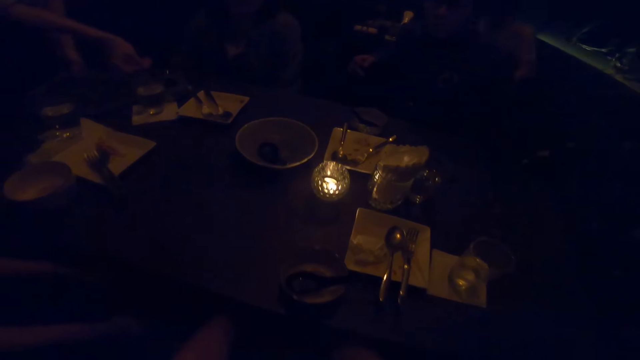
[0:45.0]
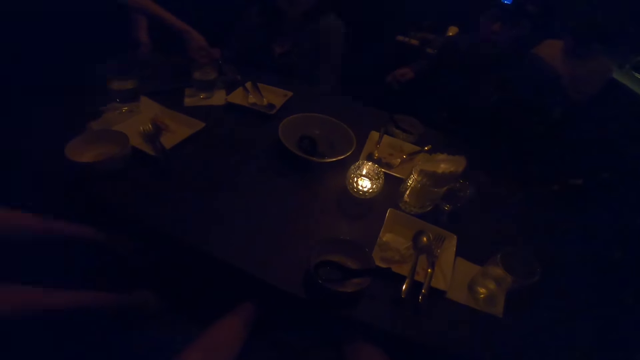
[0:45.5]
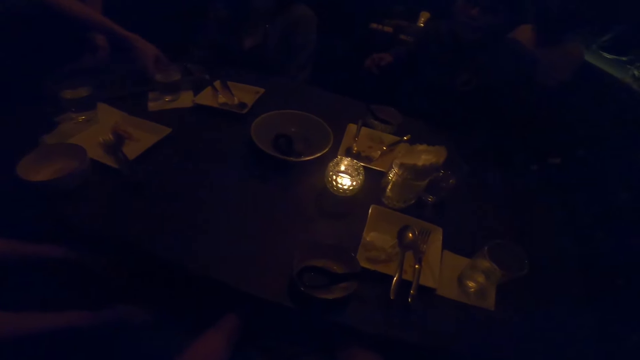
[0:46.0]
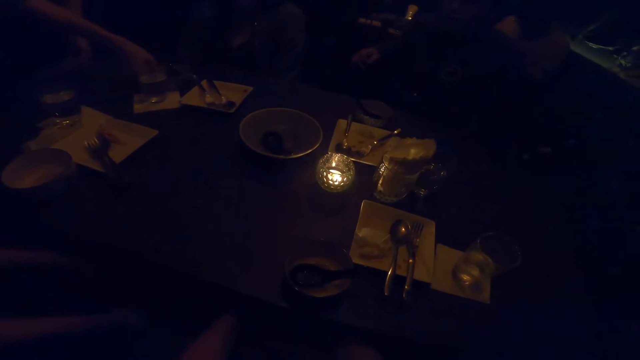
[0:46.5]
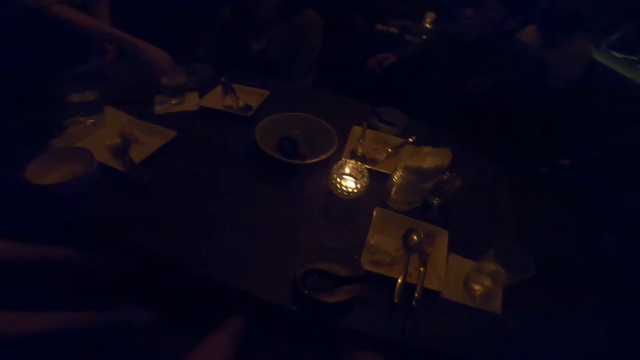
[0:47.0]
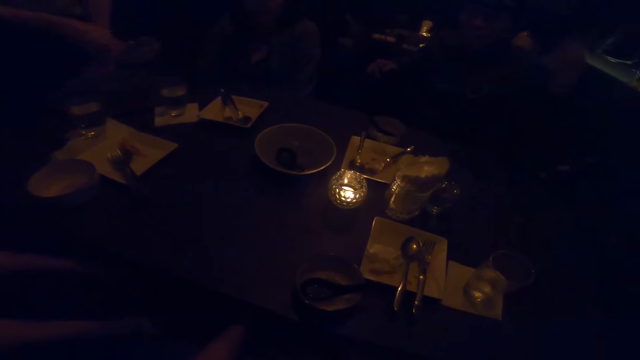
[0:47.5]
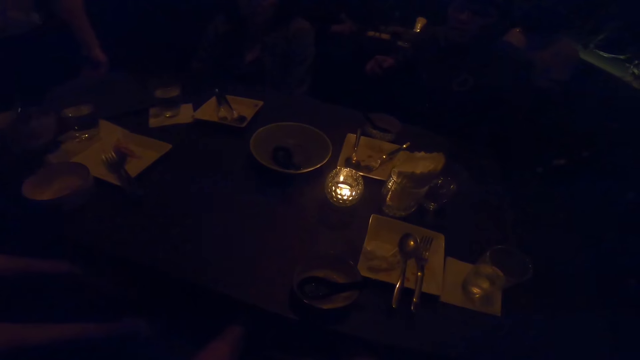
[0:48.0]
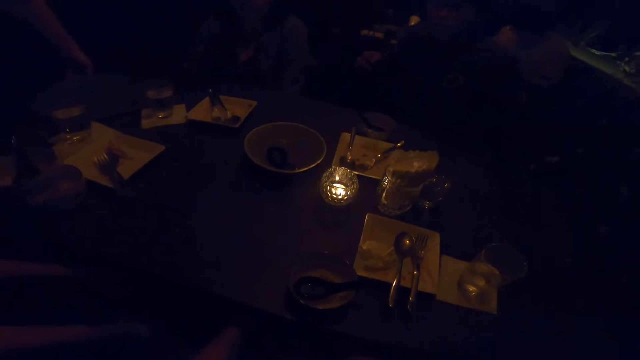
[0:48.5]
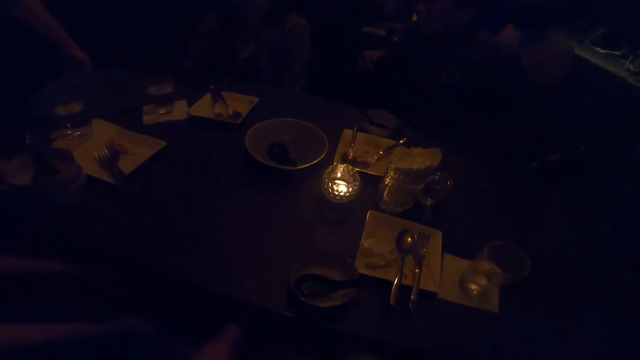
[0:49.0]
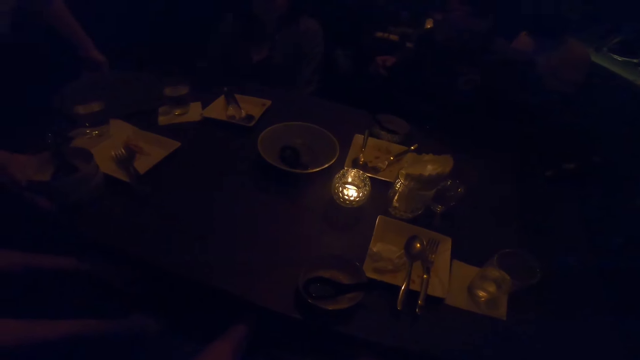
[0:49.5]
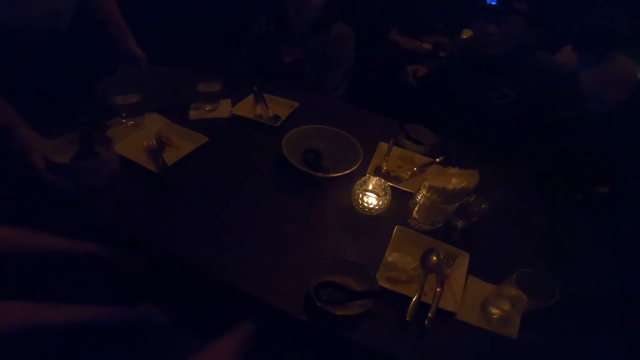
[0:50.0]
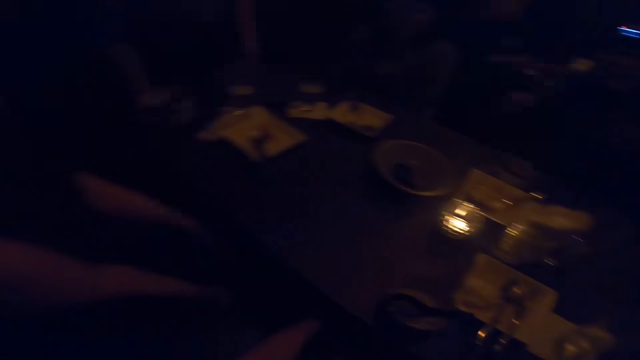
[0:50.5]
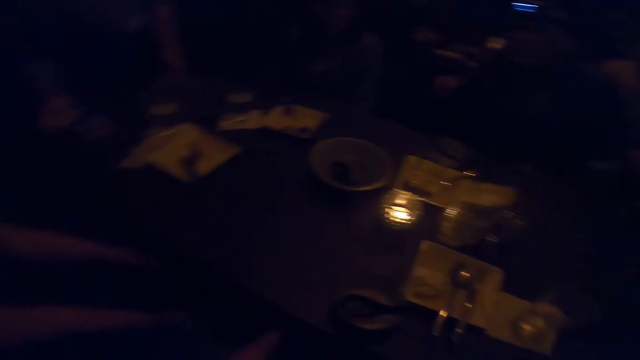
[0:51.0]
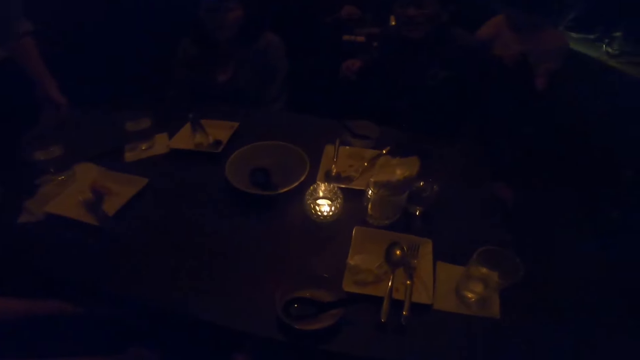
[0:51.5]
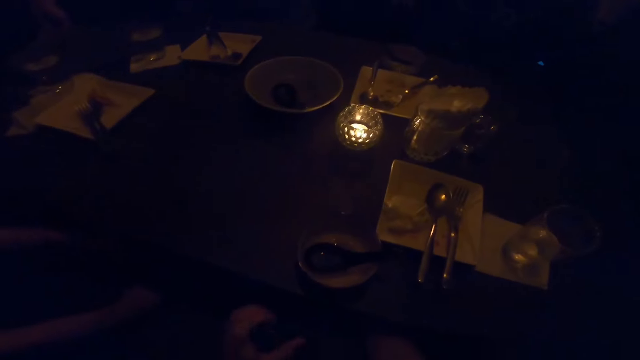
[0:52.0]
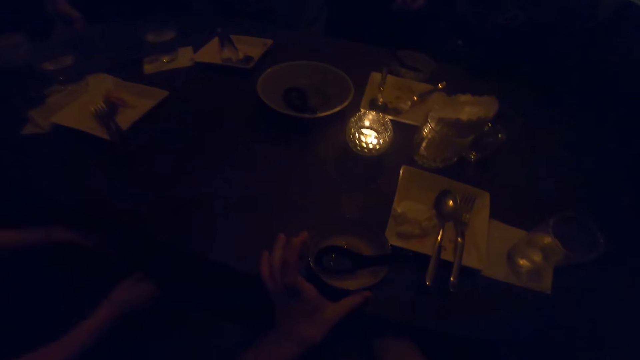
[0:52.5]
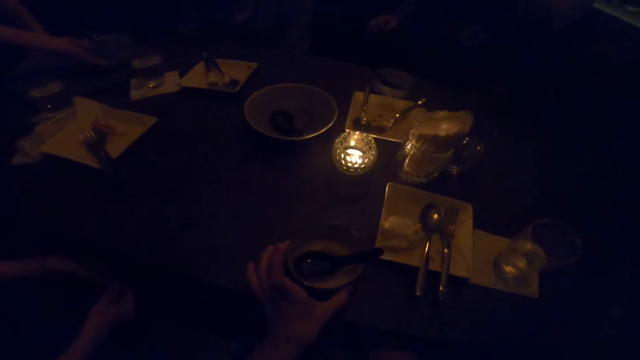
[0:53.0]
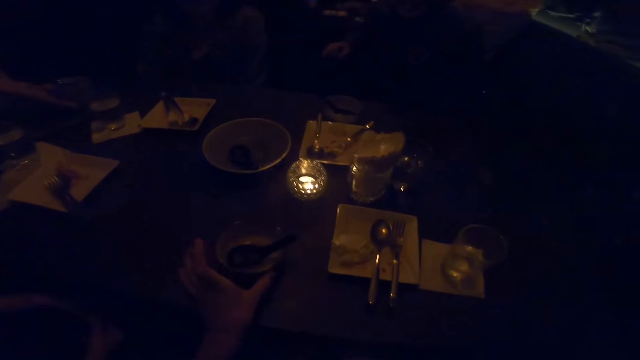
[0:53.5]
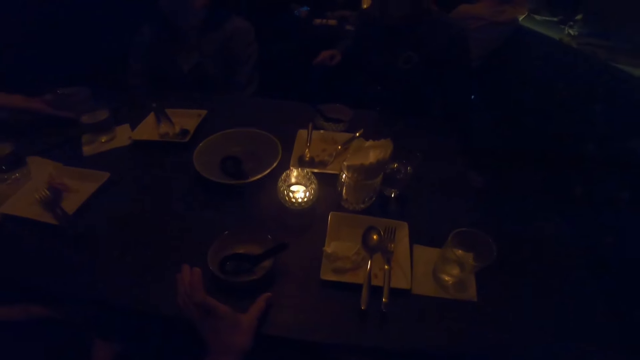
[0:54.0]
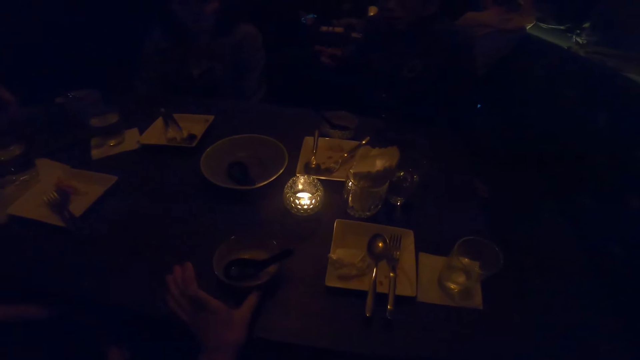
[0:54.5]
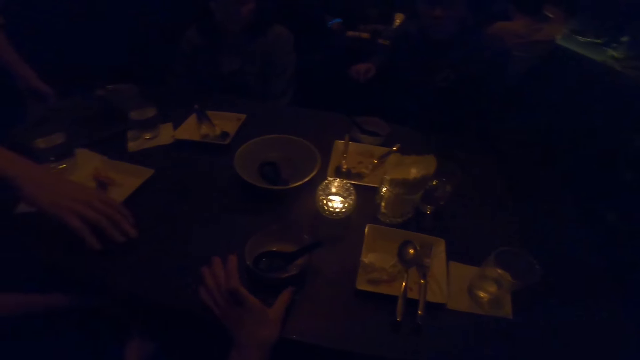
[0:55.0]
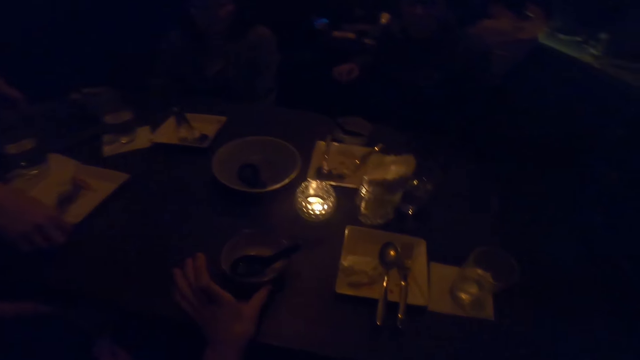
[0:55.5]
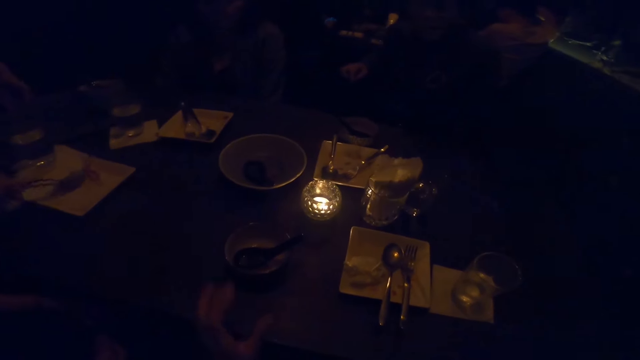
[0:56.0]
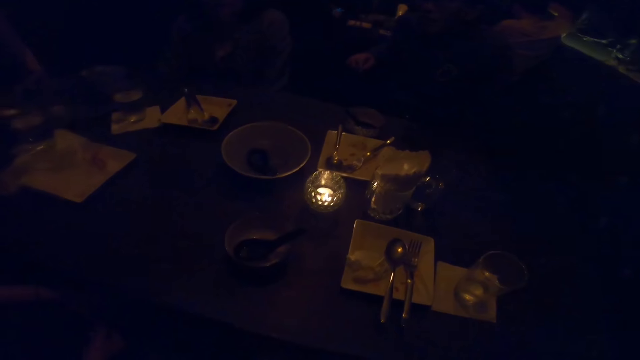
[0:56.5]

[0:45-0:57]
The camera wearer moves a plate or bowl on the table with her left hand.

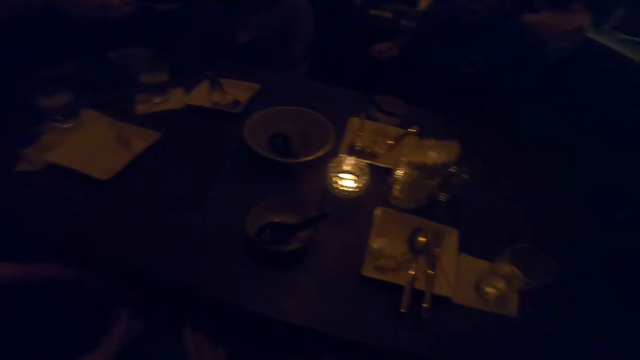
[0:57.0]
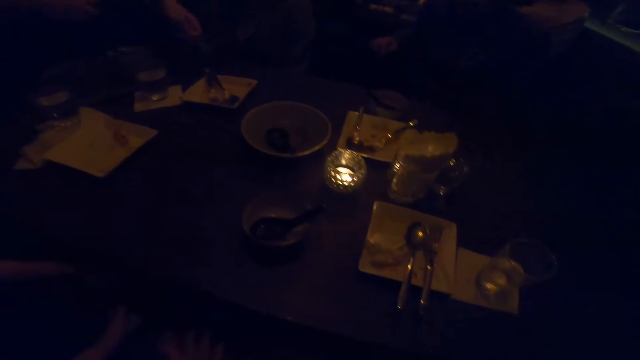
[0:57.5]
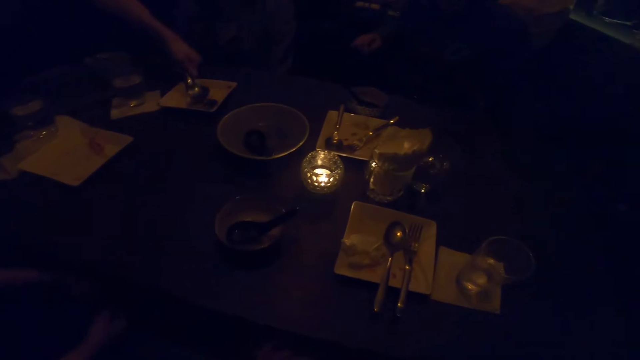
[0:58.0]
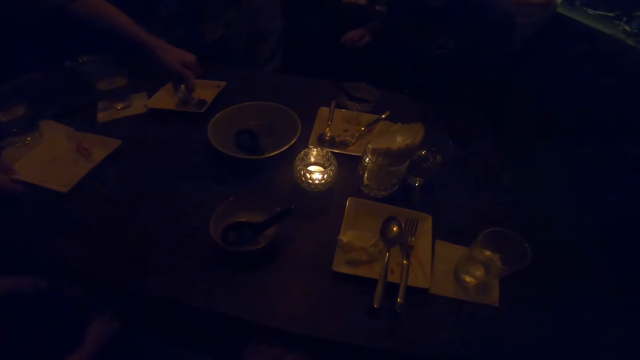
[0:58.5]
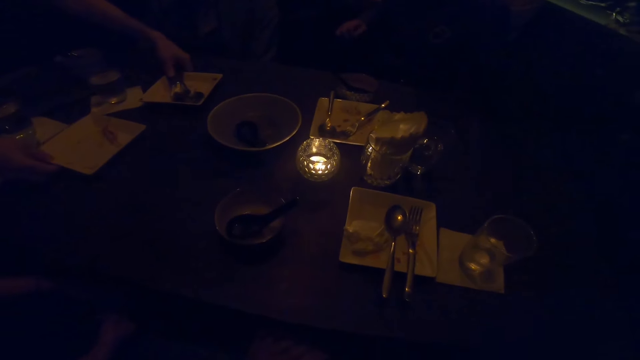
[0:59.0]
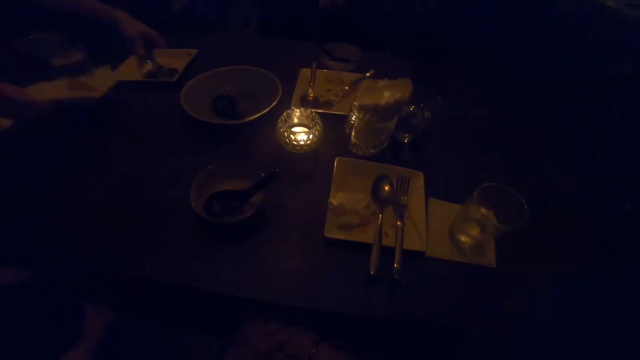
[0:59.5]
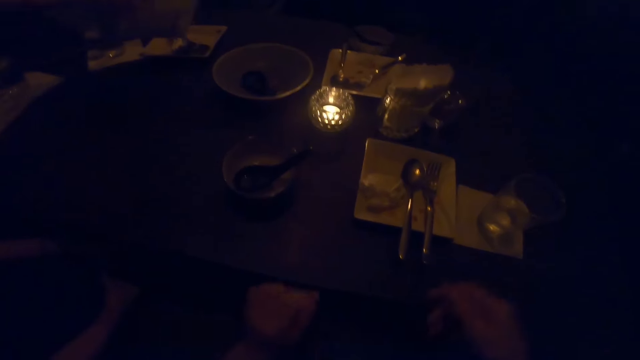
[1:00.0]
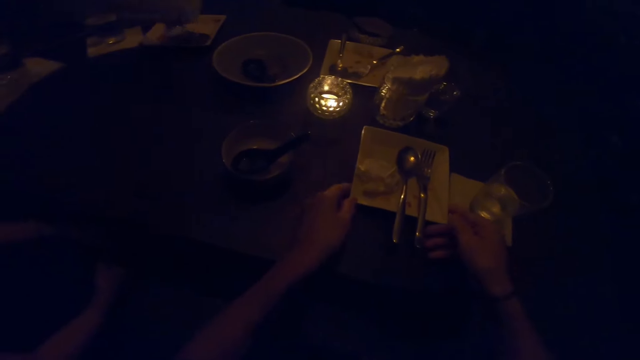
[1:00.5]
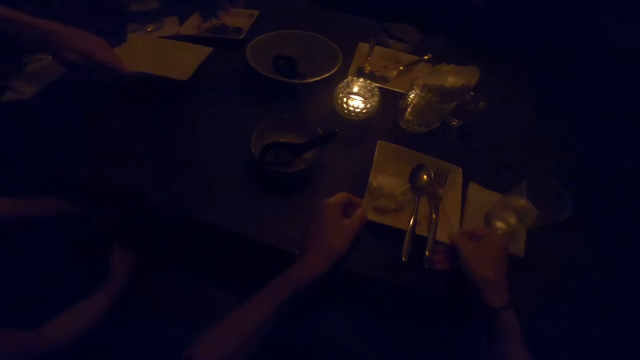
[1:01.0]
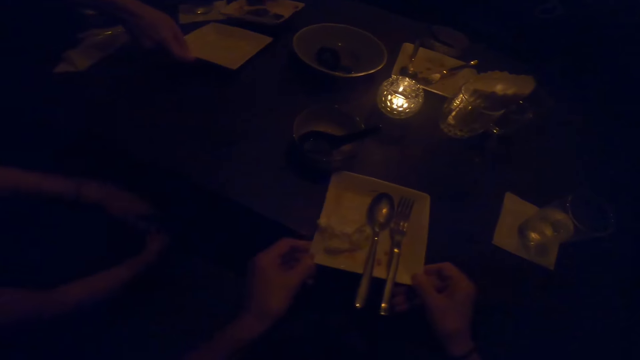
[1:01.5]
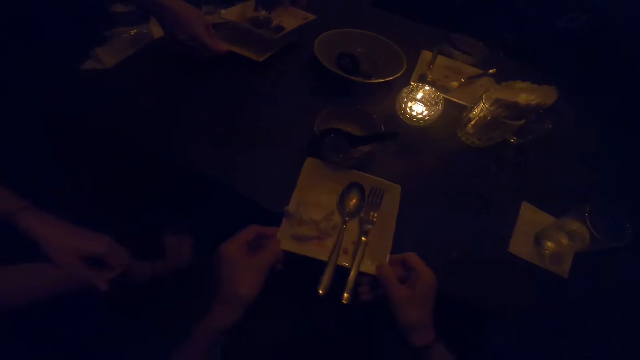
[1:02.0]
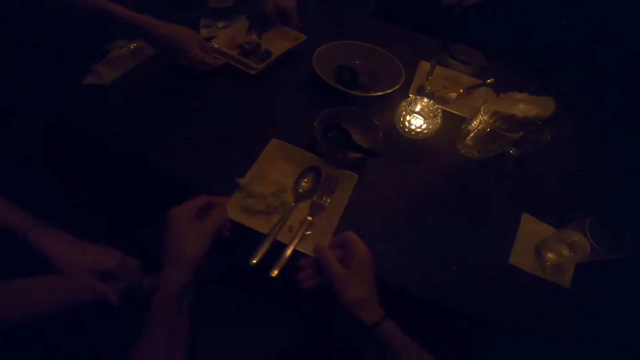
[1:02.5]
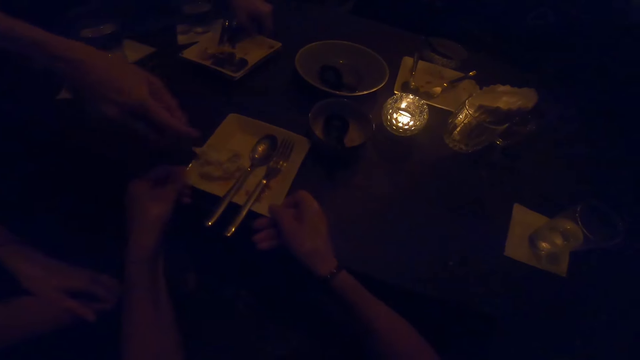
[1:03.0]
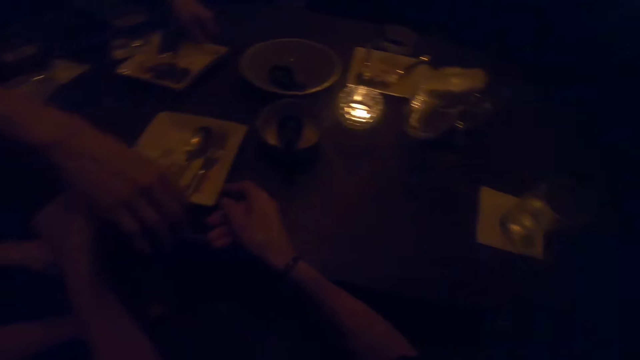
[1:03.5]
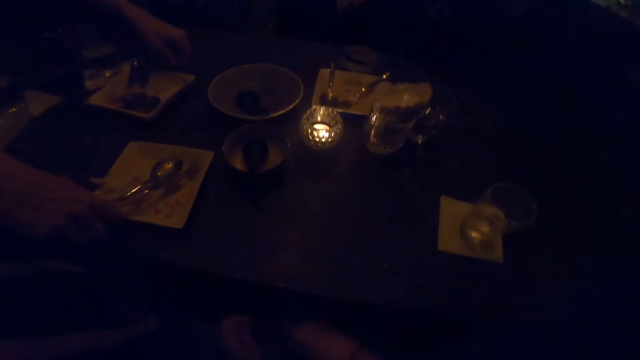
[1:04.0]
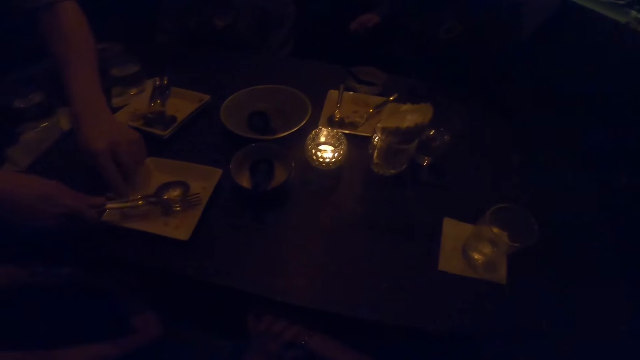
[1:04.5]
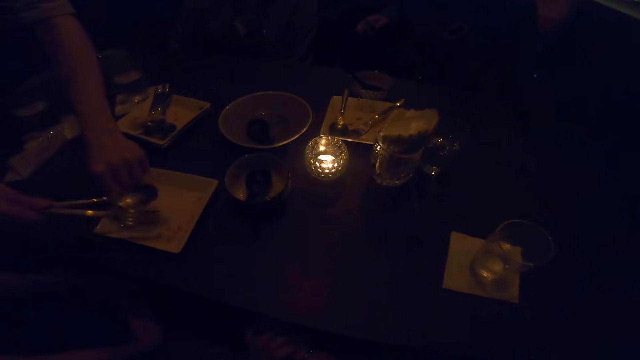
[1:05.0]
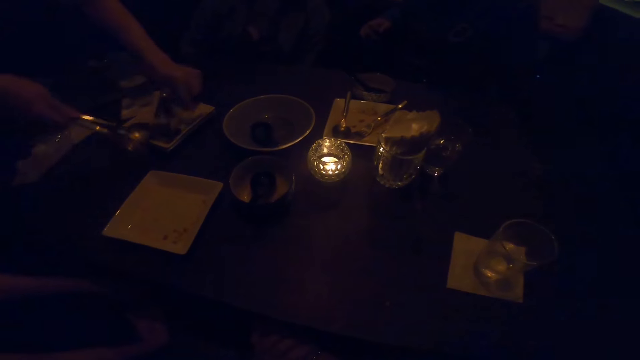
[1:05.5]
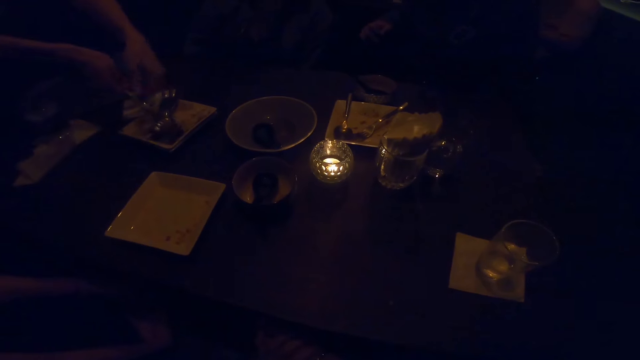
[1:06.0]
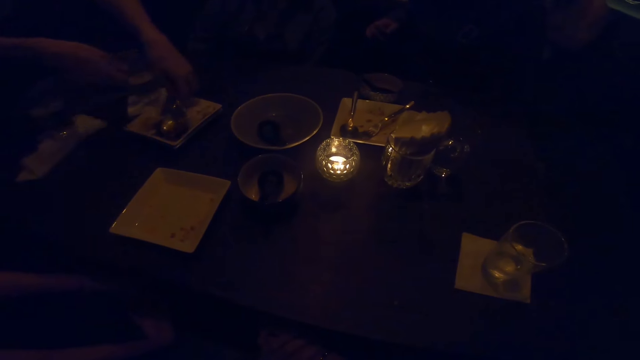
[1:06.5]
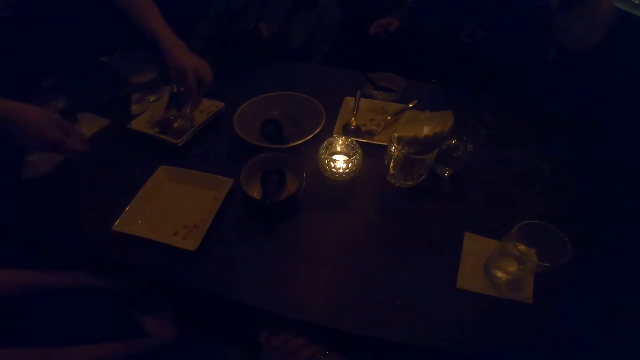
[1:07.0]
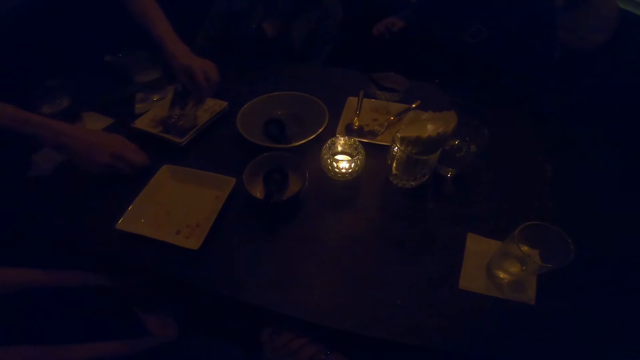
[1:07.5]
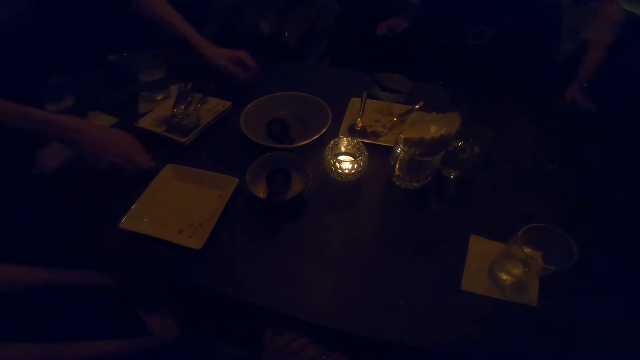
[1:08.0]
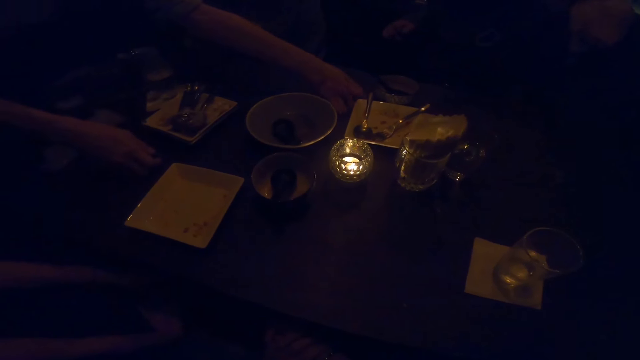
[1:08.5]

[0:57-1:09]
The camera wearer moves a plate on the table with both hands.
